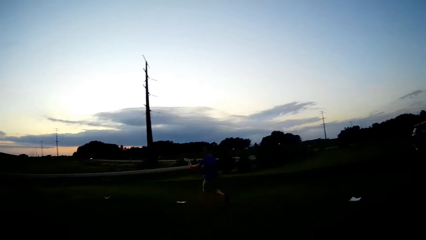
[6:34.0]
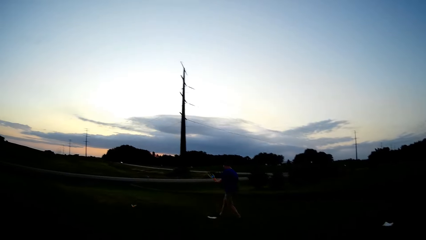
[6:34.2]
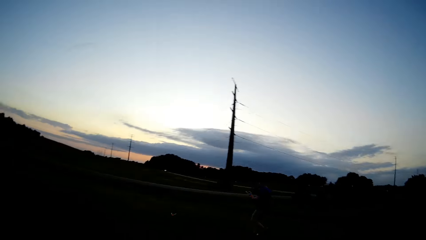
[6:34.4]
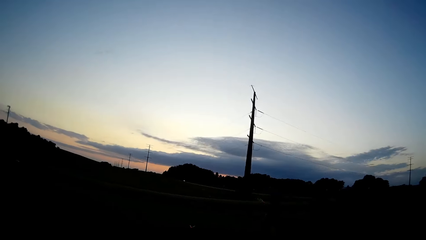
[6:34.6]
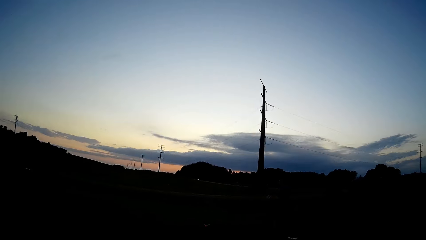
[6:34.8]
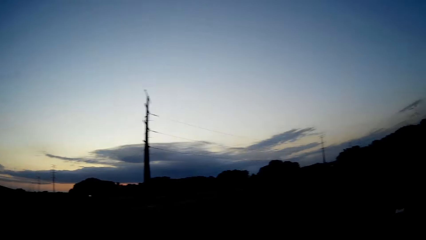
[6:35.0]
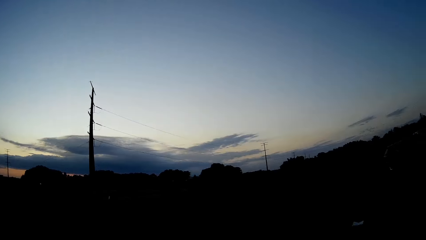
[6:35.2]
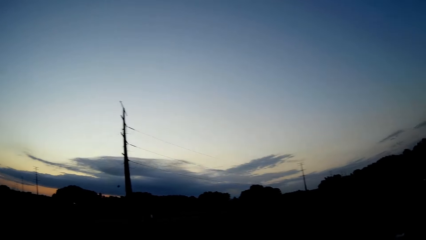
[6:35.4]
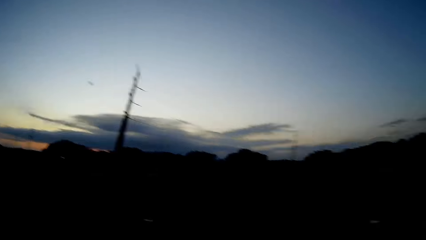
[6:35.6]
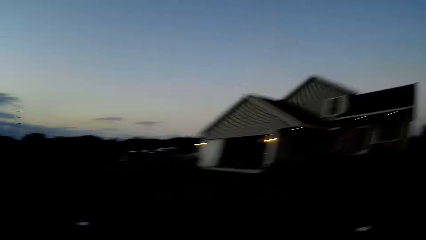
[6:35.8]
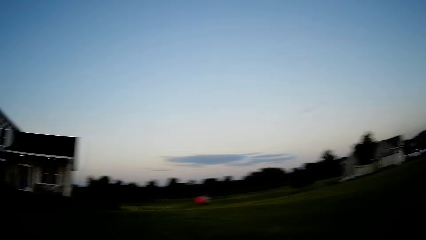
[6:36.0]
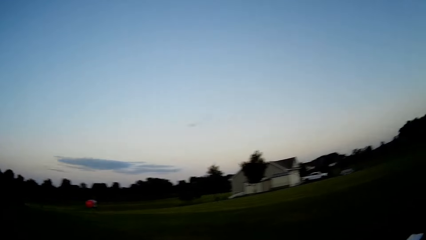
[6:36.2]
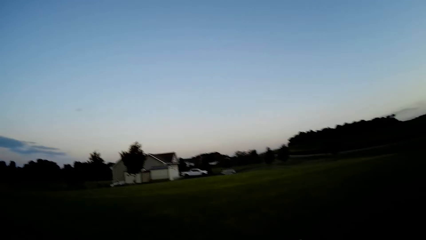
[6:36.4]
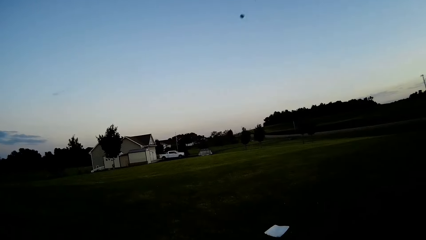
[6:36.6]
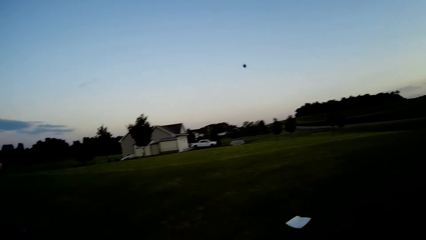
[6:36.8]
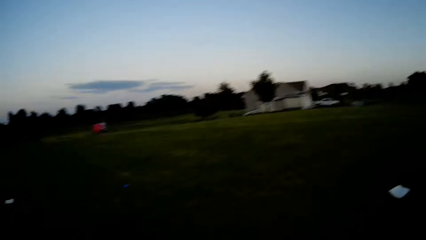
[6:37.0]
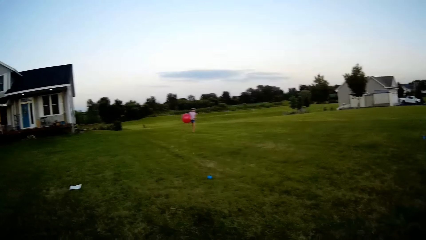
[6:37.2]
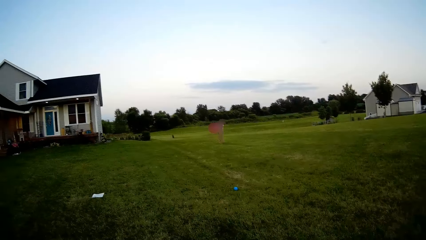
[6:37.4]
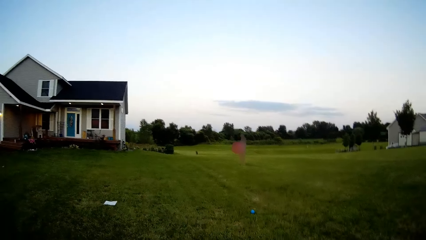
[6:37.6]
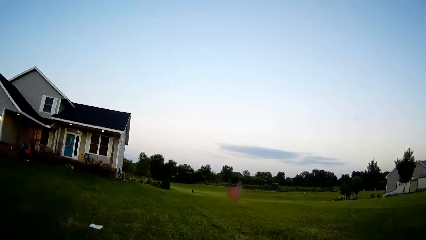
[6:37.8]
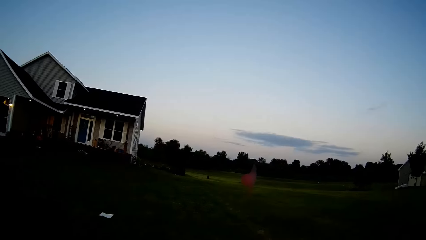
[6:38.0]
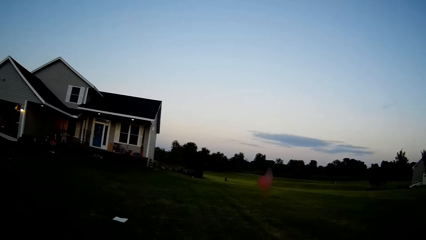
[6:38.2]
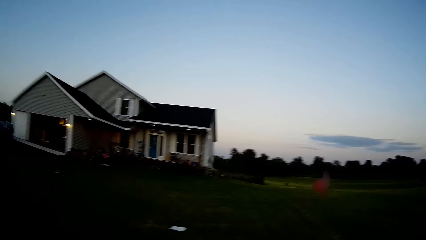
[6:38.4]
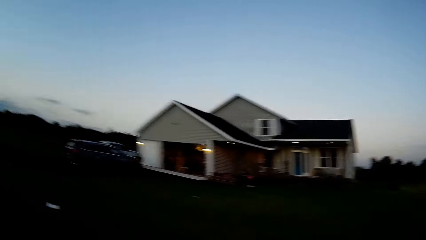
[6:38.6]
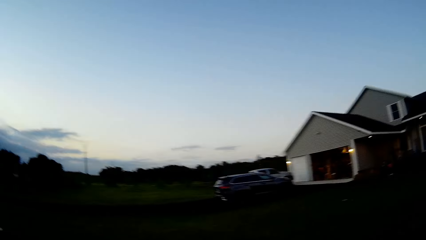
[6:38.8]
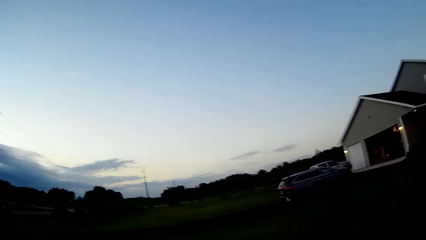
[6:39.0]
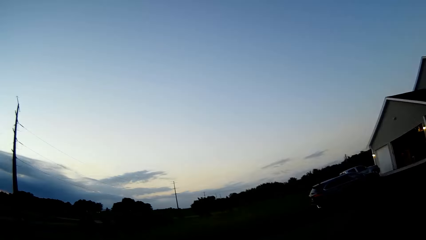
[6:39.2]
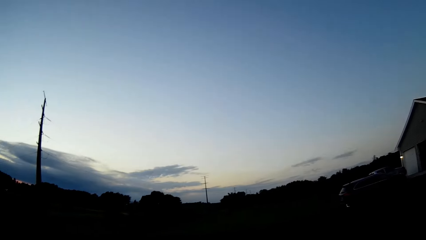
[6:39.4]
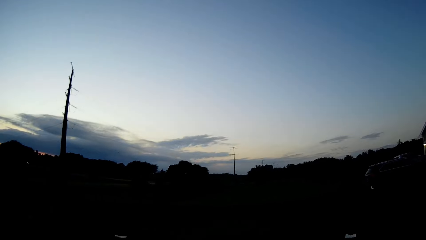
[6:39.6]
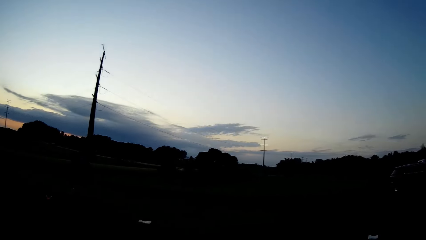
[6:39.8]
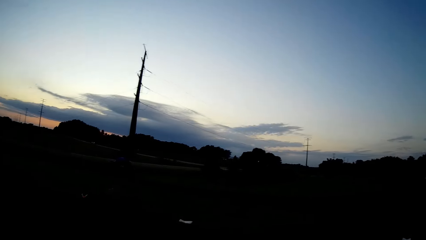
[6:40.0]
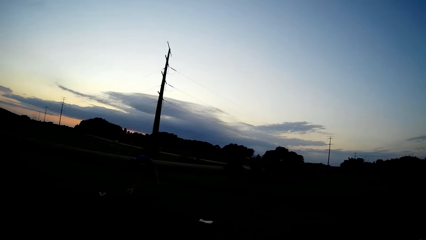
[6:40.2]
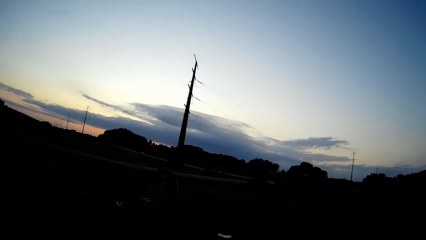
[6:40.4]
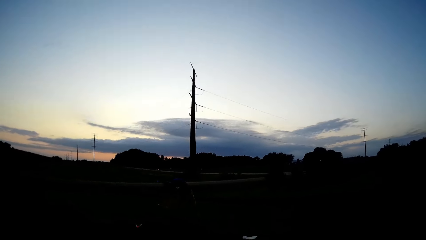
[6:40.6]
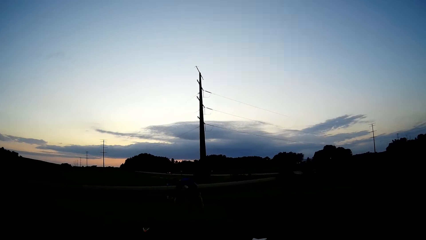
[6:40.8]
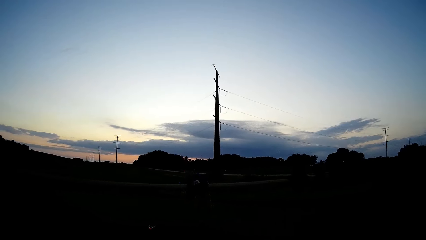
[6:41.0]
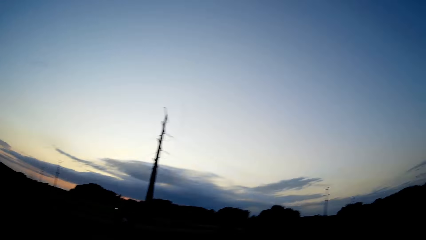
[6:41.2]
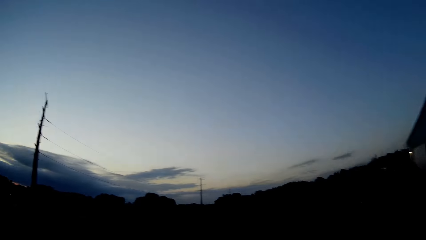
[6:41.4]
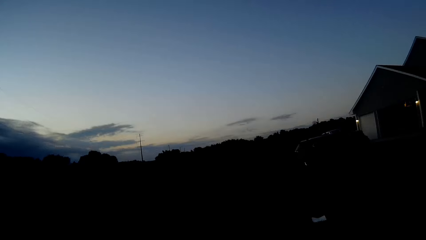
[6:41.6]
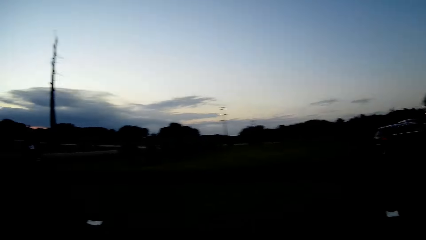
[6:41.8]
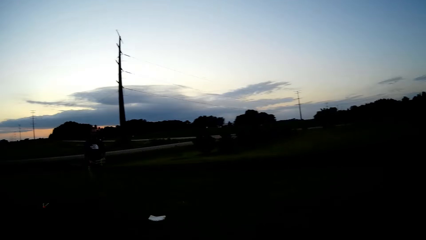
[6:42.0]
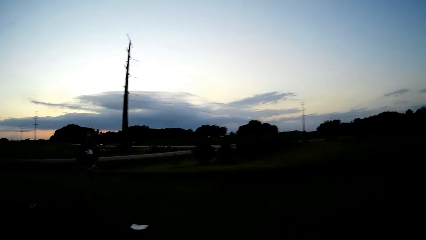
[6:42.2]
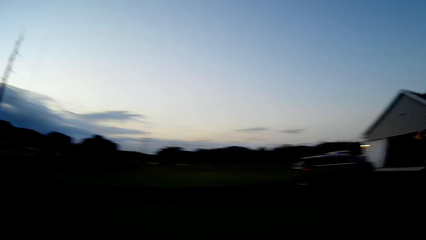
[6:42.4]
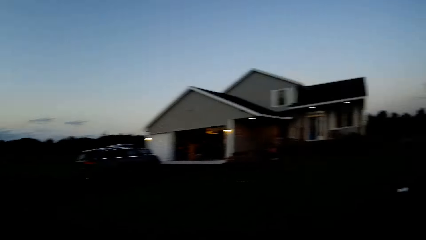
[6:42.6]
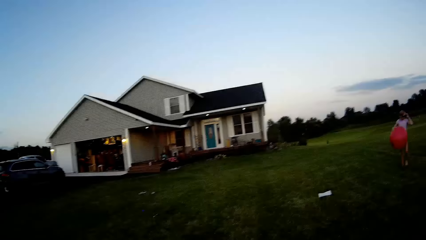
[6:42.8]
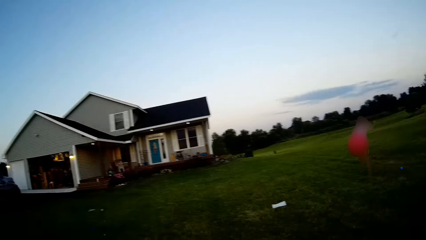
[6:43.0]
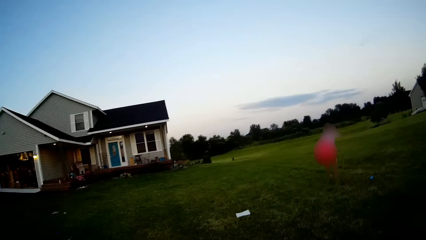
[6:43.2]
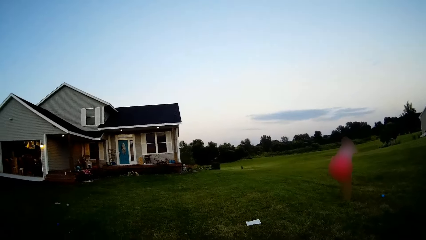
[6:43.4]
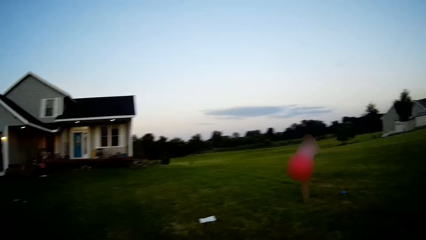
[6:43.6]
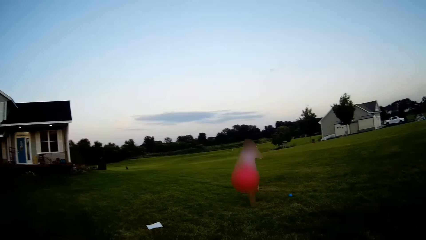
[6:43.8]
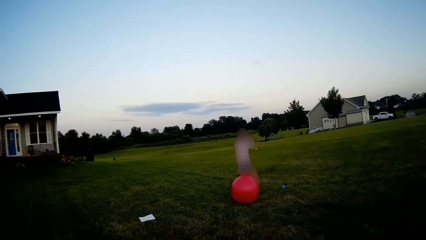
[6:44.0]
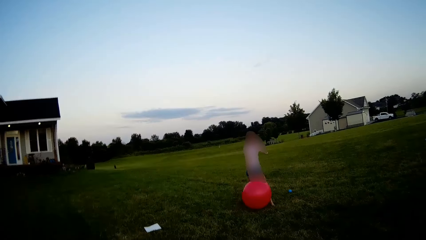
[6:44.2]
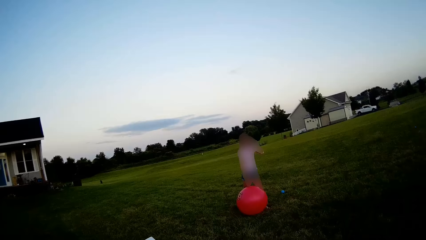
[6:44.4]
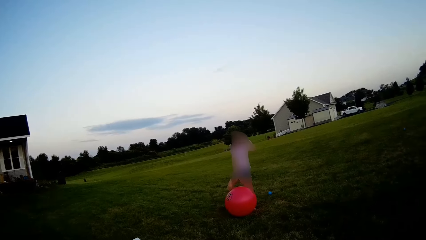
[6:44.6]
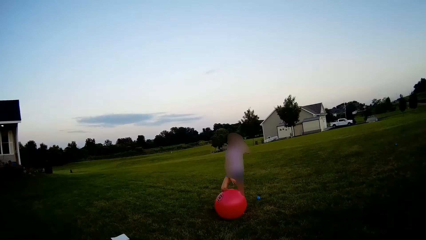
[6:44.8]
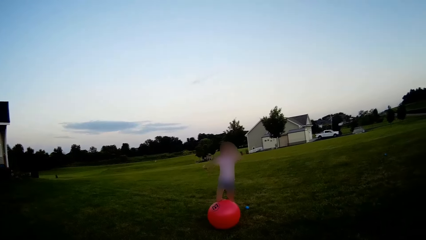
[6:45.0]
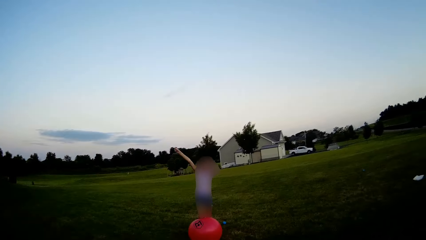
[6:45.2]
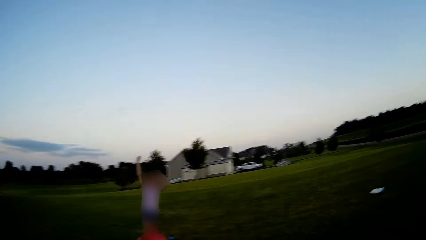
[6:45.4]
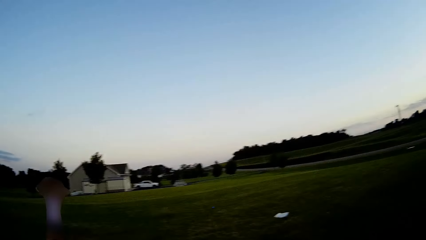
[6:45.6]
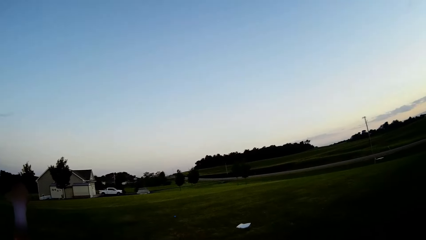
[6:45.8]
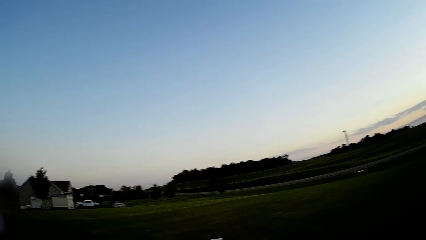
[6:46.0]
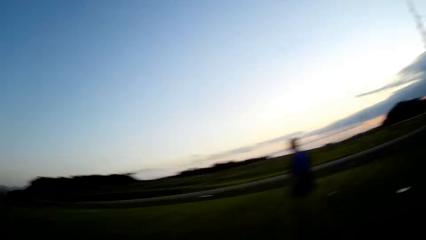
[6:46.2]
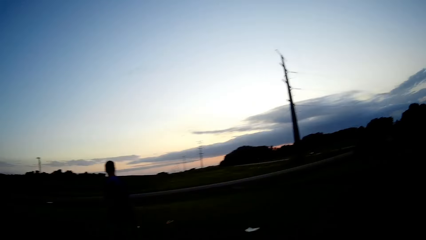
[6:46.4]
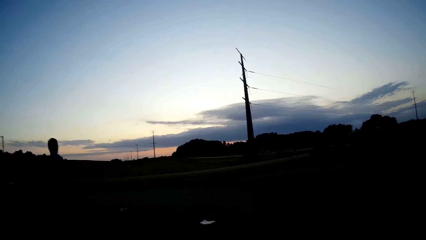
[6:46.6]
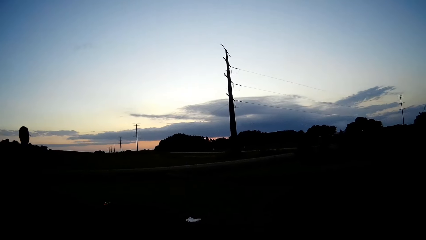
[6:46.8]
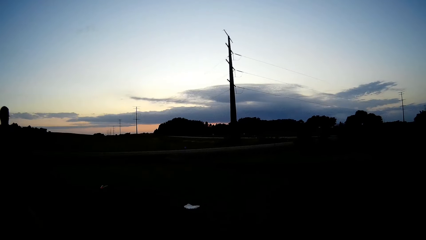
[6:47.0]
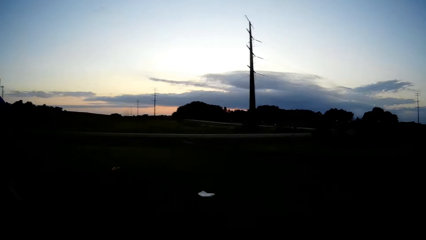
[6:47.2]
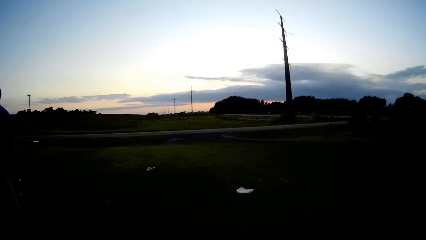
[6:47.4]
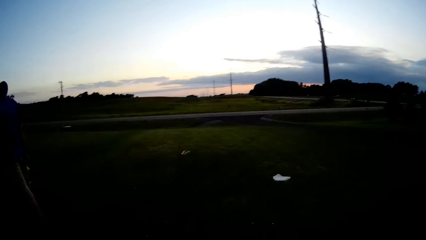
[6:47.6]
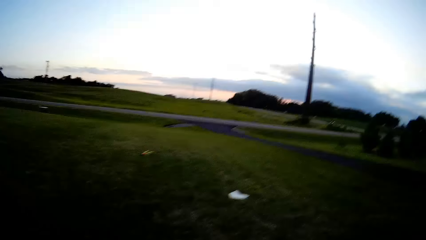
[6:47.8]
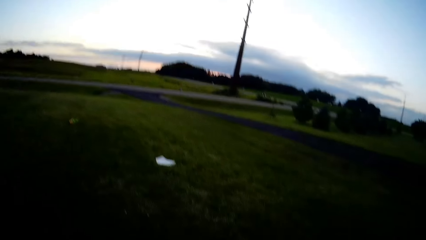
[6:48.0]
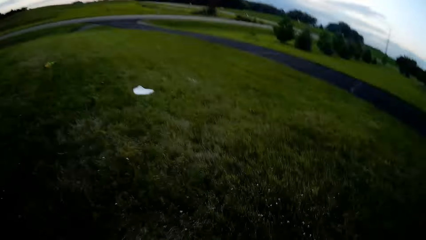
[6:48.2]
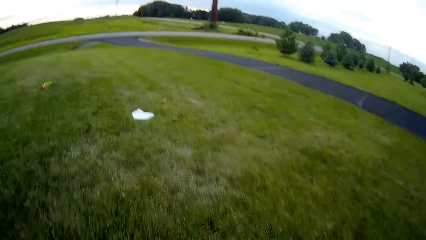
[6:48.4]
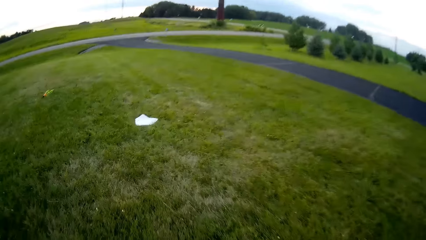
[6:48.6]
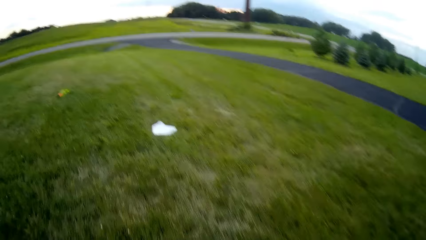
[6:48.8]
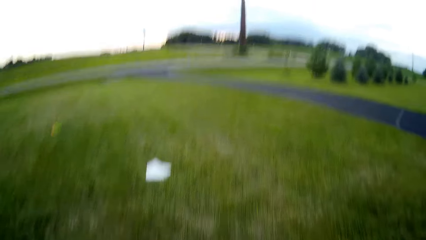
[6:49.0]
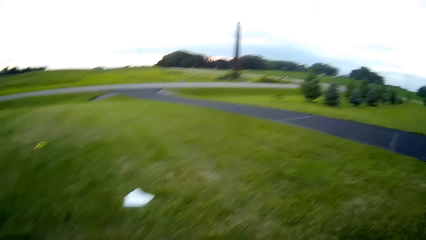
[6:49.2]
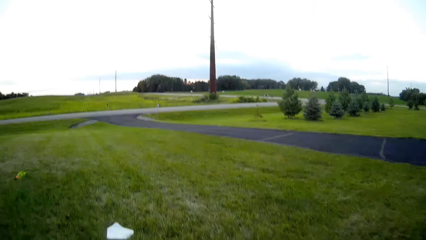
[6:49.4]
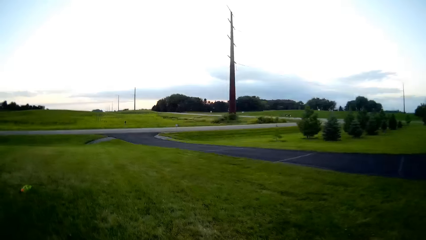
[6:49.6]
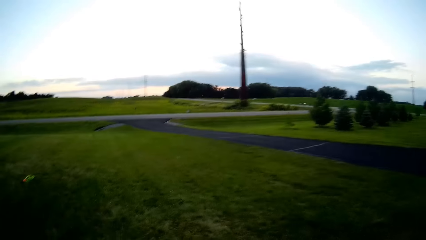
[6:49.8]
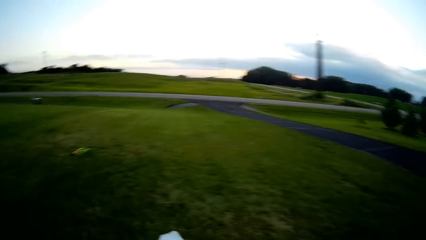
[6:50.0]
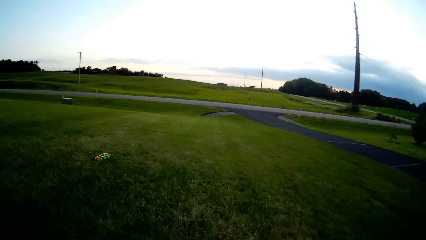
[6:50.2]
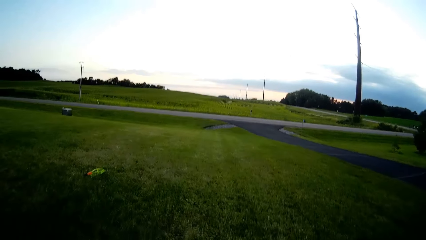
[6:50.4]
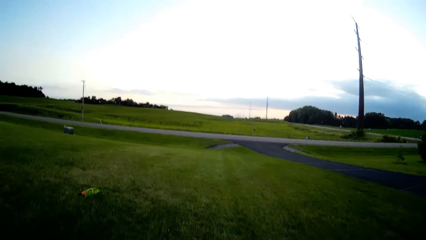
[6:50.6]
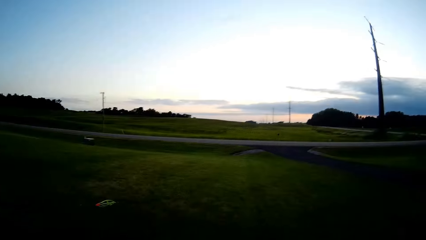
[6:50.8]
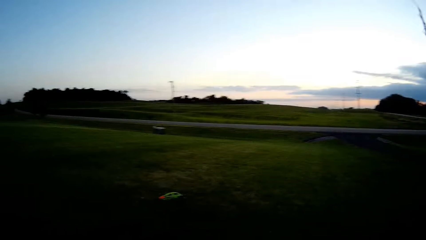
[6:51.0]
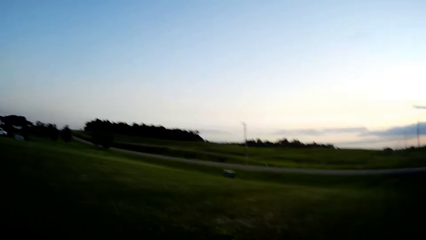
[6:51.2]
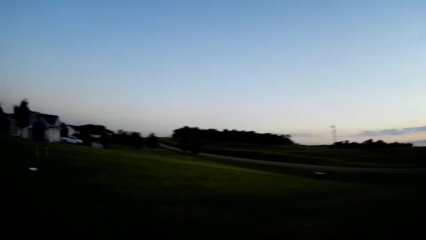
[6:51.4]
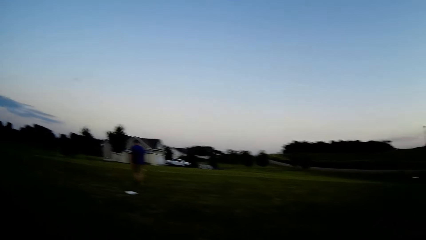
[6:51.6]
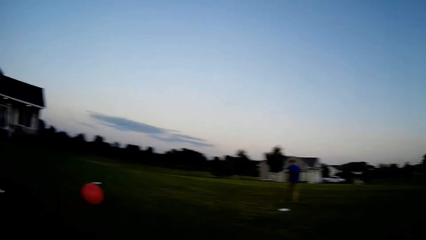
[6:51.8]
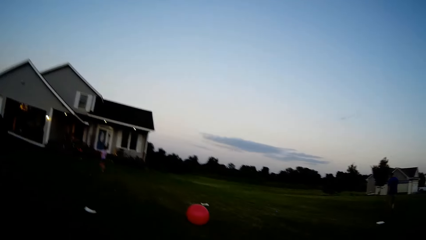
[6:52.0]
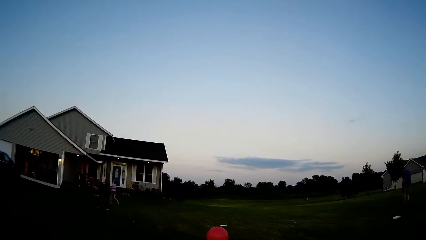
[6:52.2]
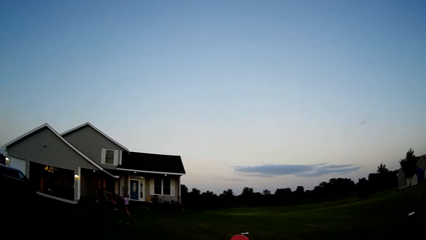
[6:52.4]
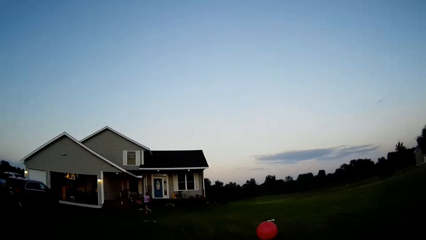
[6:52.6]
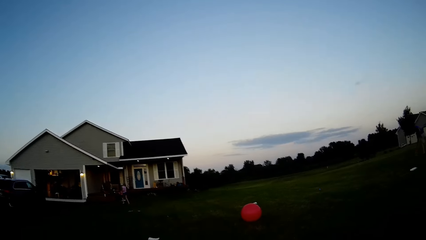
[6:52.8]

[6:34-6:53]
A man runs towards the ball. The camera wearer looks around. A woman drops the balloon. The camera wearer looks around.
